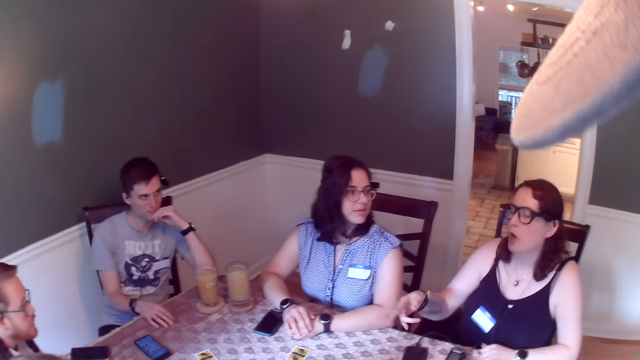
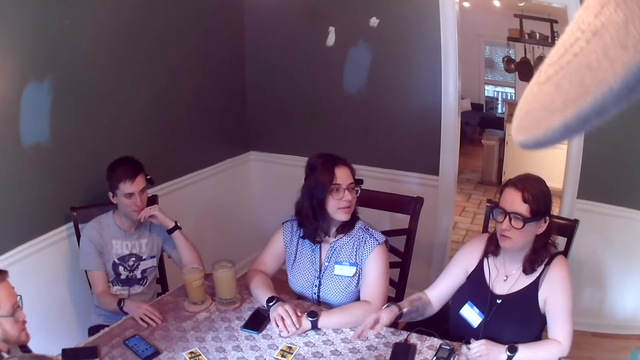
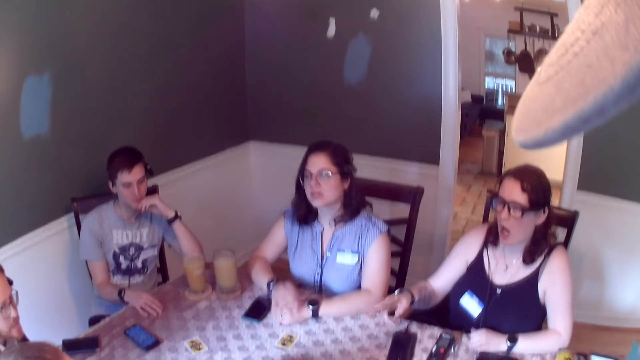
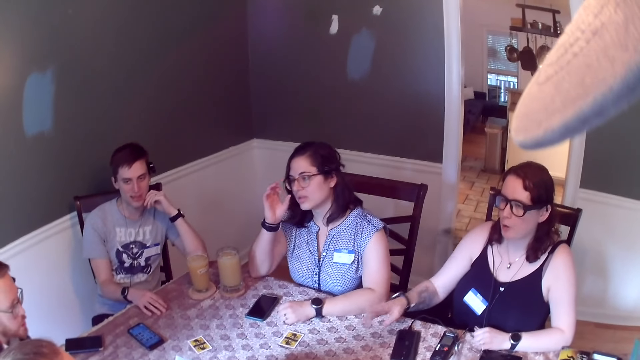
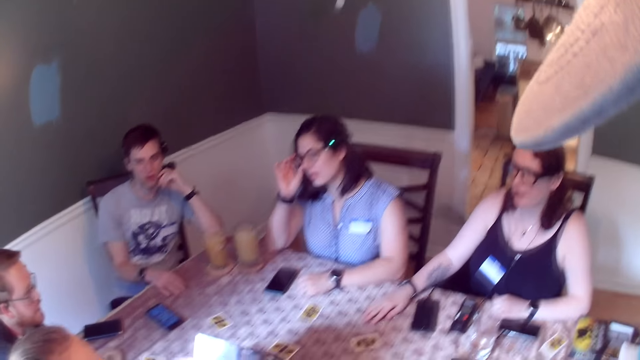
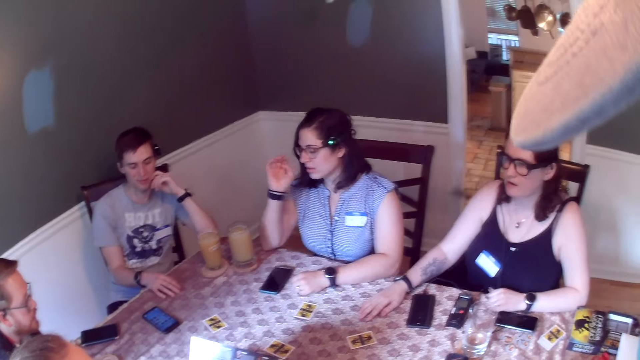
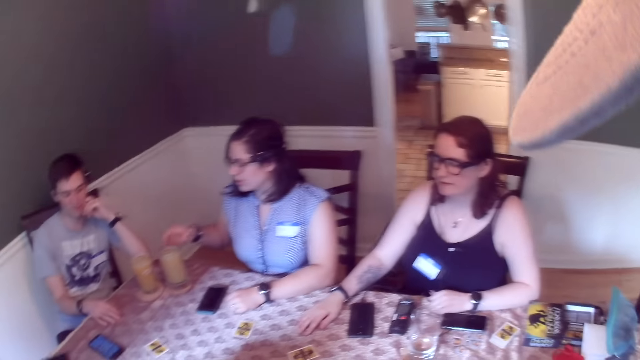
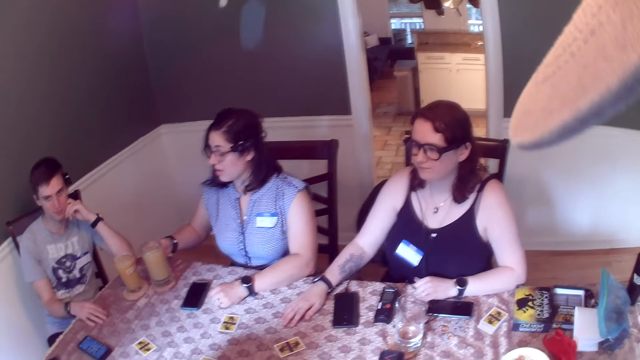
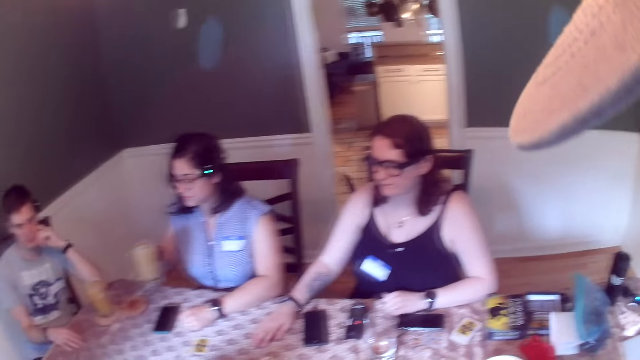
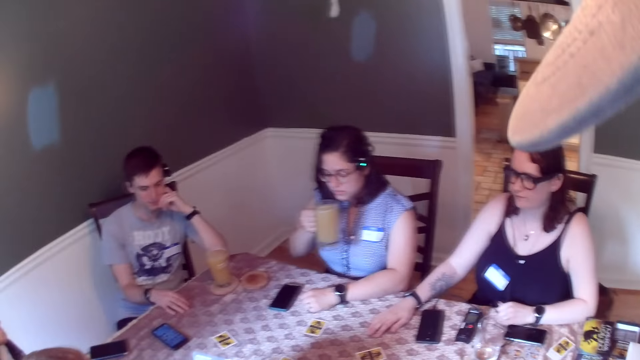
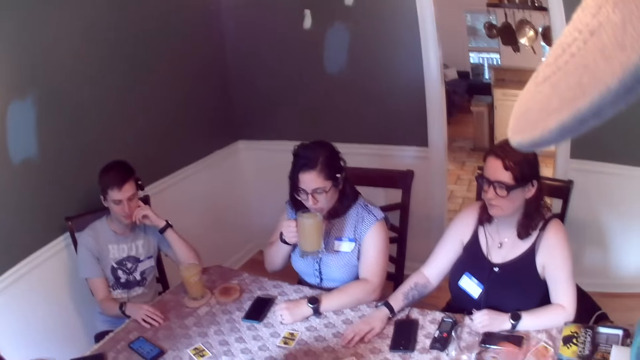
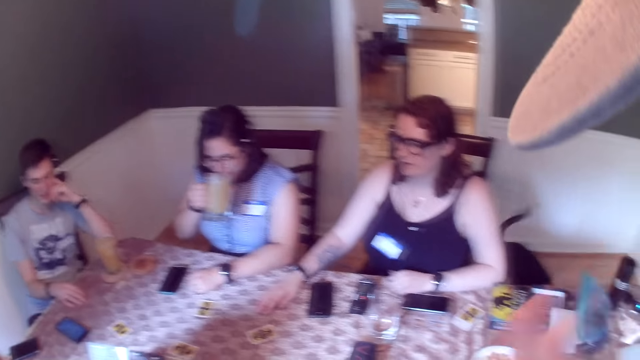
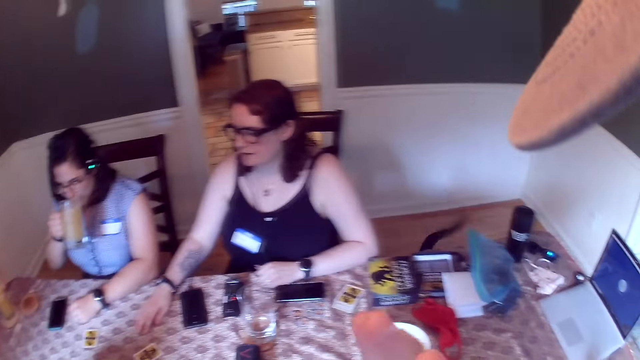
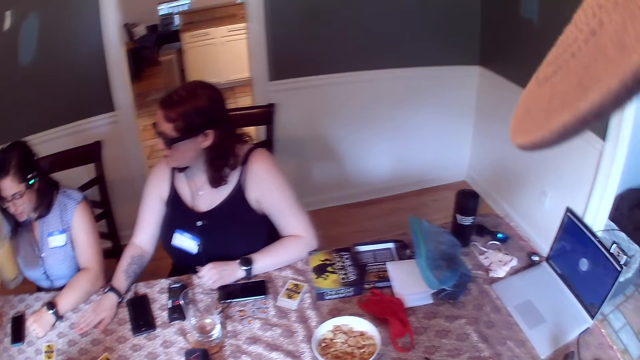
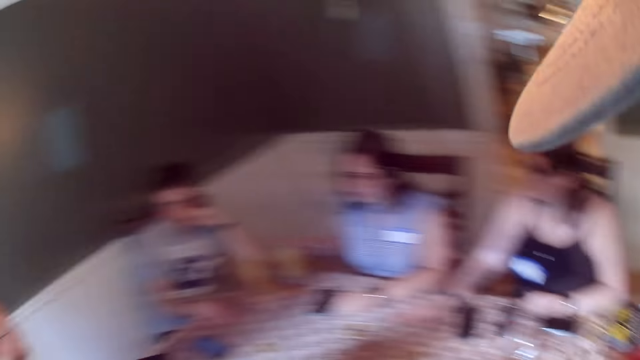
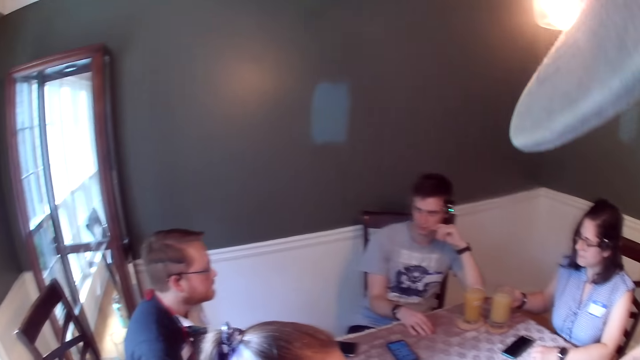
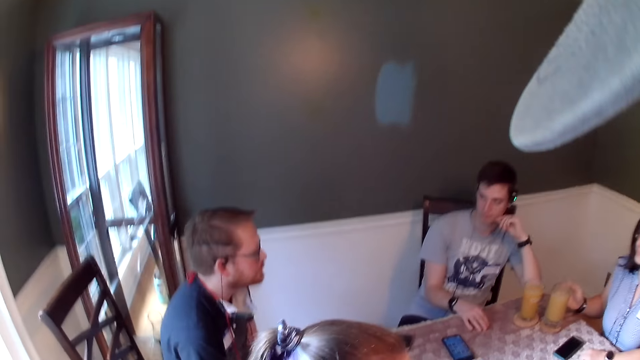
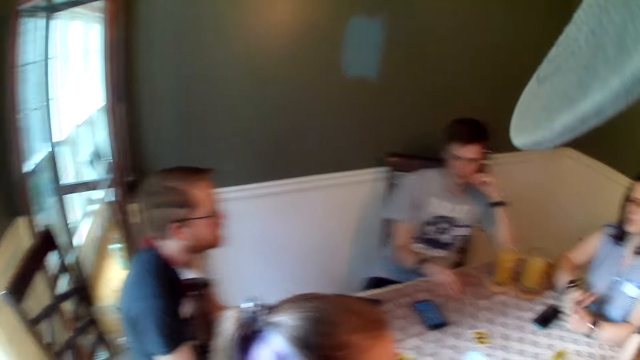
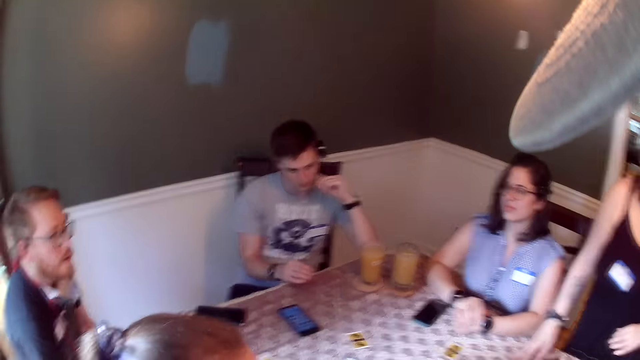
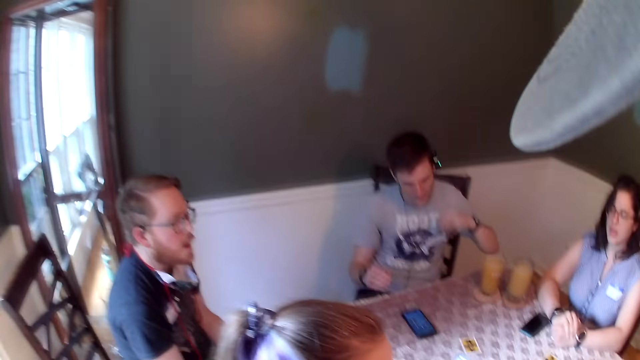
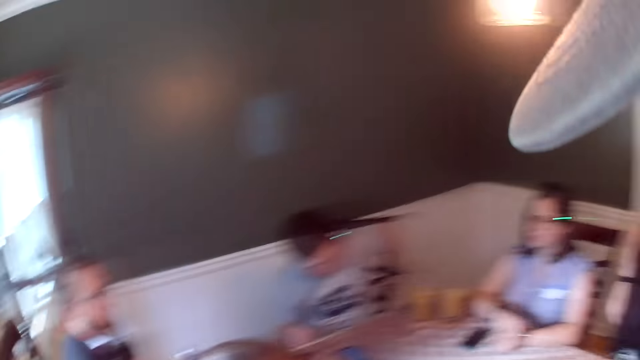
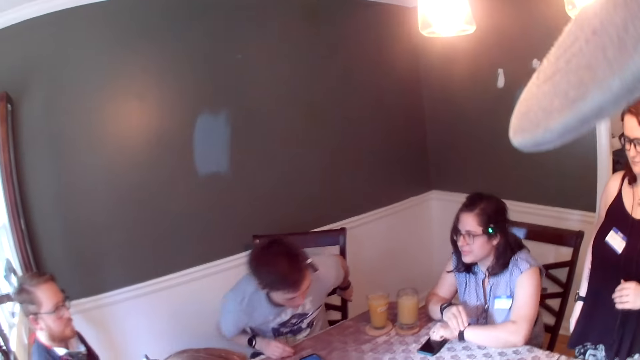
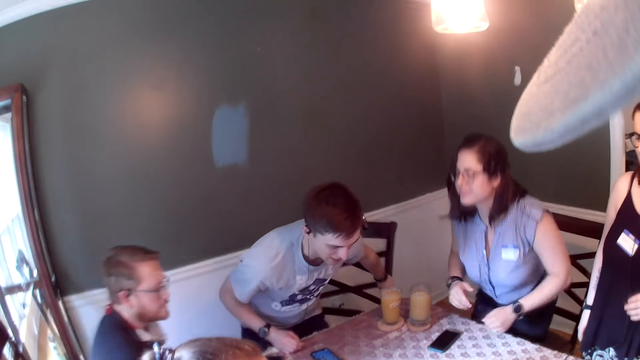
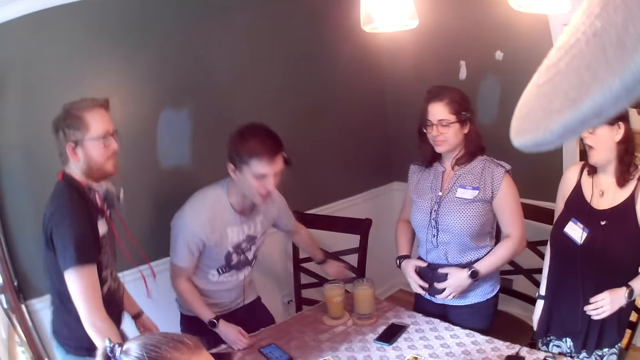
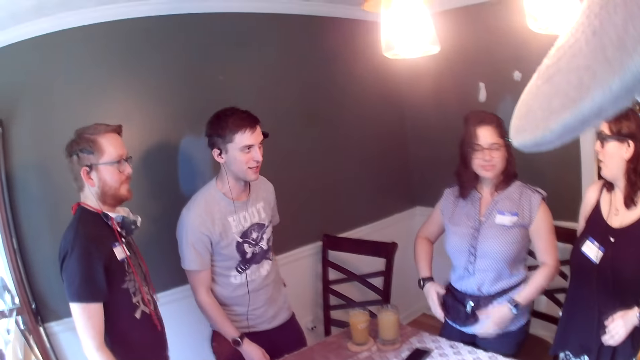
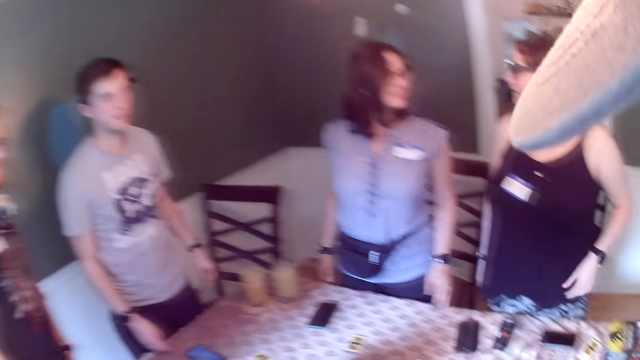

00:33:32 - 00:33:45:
A woman drops her right hand on the dining table. Another woman adjusts her glasses with her right hand. The other woman picks up a glass of juice from the dining table with her right hand, drinks from the glass of juice with her right hand, and drops the glass of juice on the dining table with her right hand. The camera wearer talks to the group of people. The other woman places her right hand on her left hand. The first woman stands. A man touches the dining chair with his left hand. The man stands. The other woman stands. The man talks to the group of people. Another man stands. The other woman holds her waist bag with both hands.

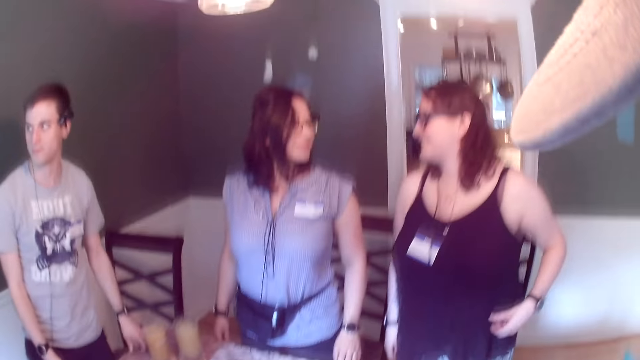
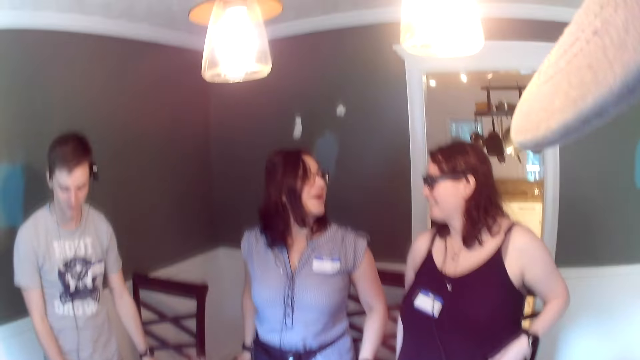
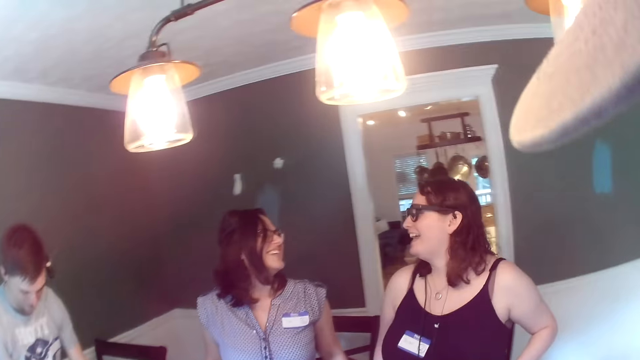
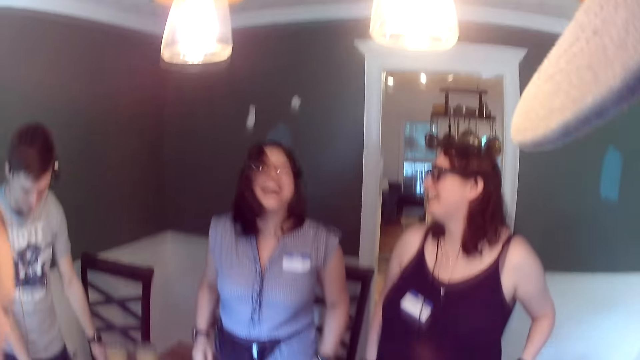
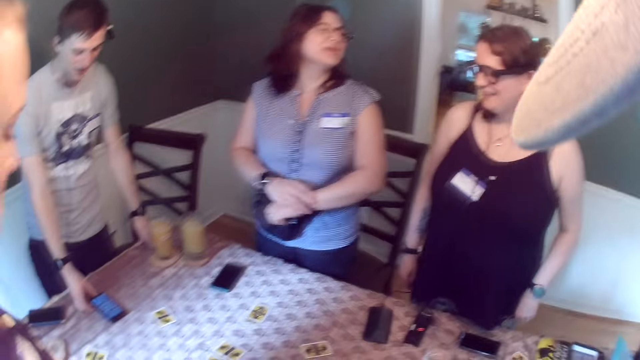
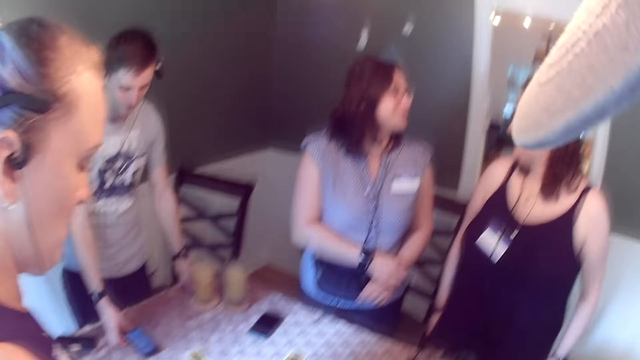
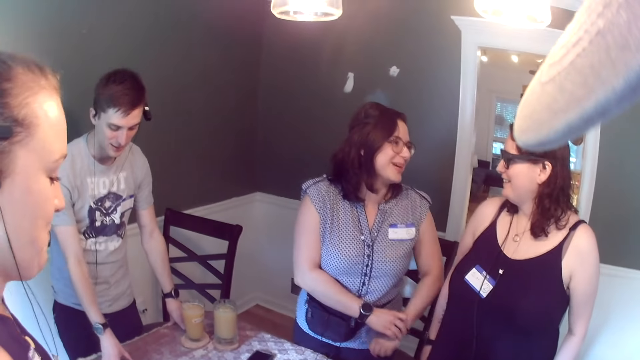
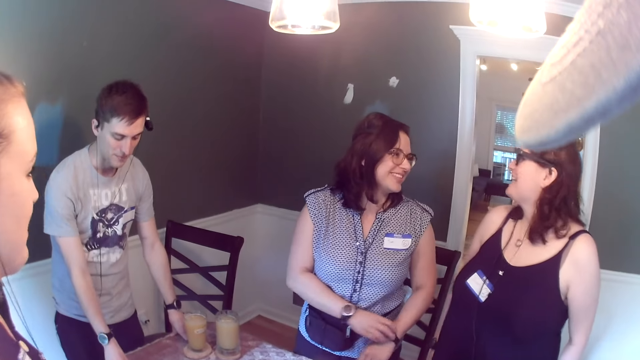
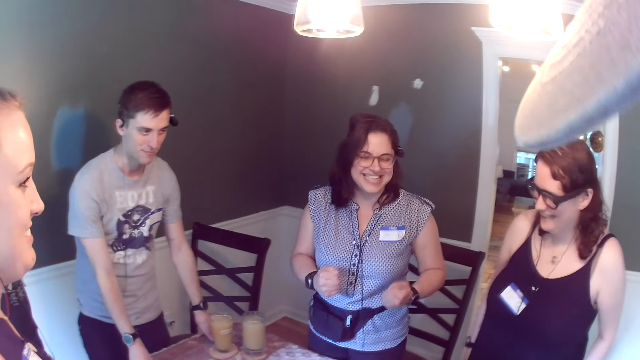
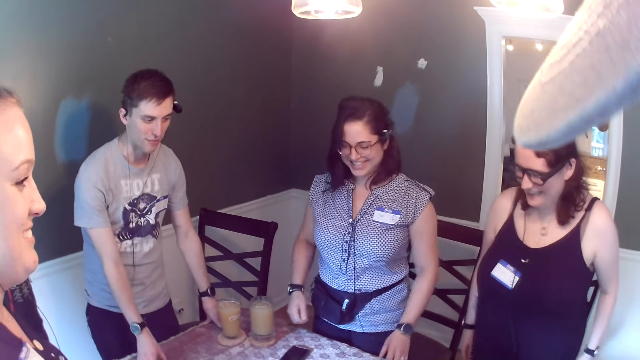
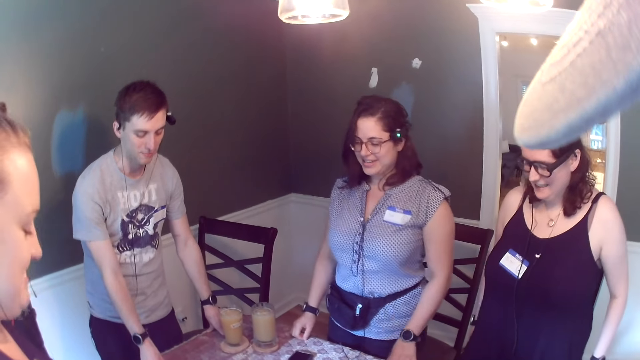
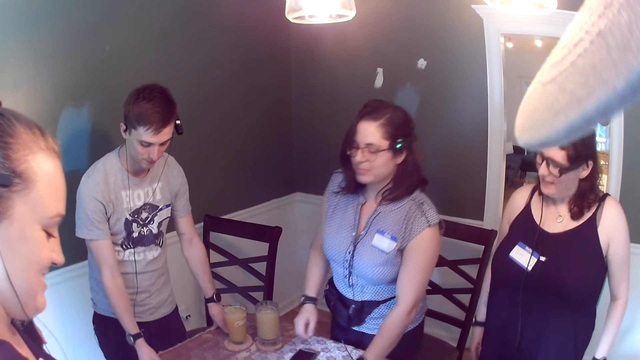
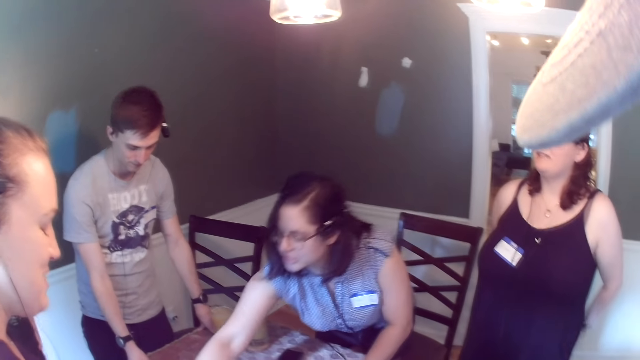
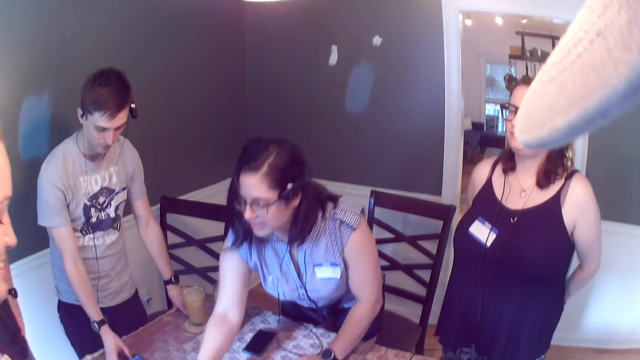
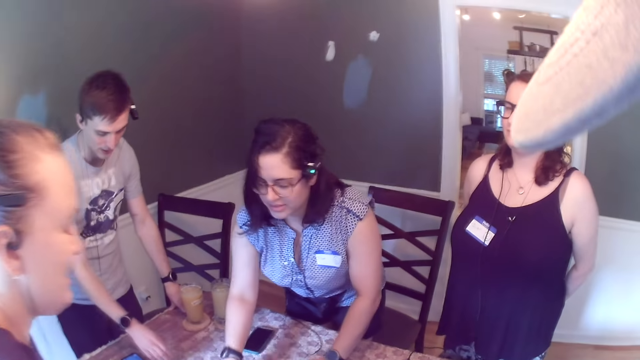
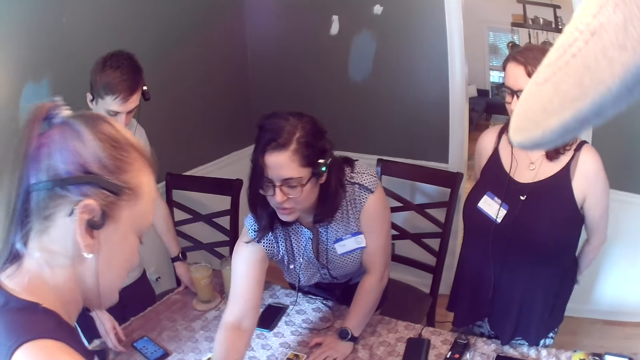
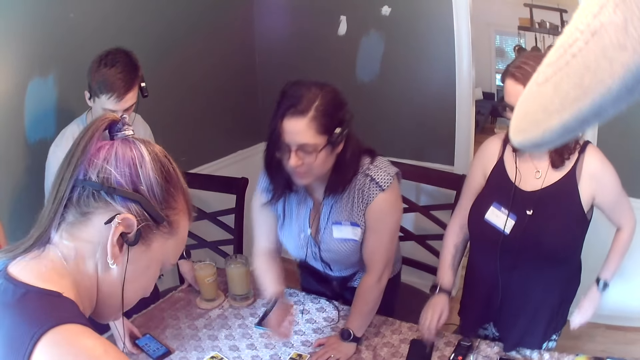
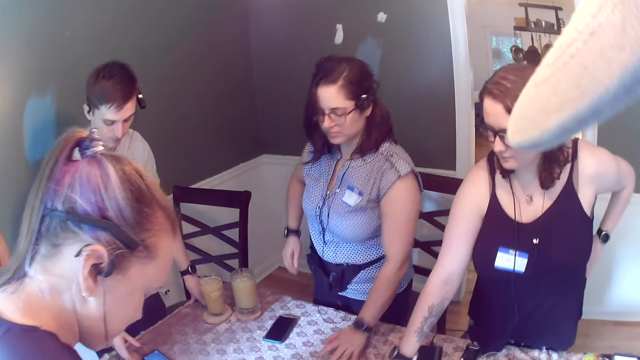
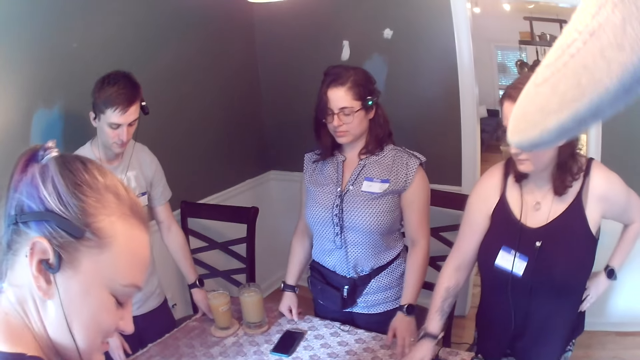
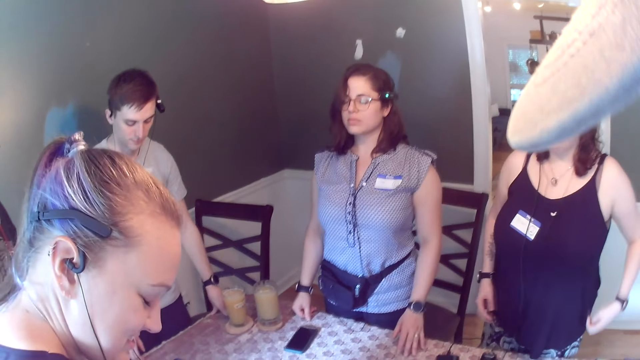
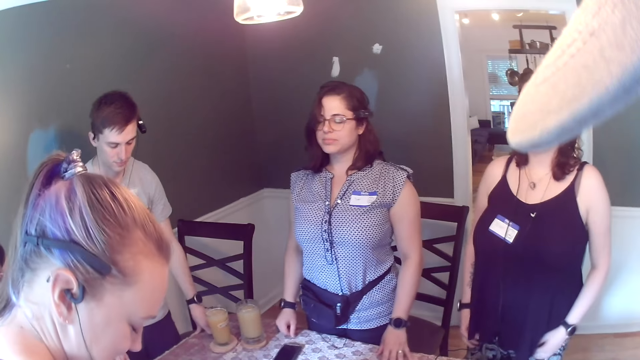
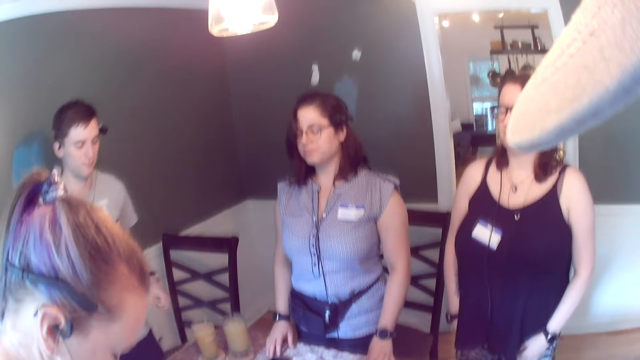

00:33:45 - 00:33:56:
A woman touches her waist with her left hand. She converses with another woman. A third woman stands. The second woman adjusts the wristwatch on her left wrist with her right hand. A man talks to the group of people. The second woman places both hands on the dining table. The first woman puts both hands at her back. The man operates the phone on the dining table with his right hand.
